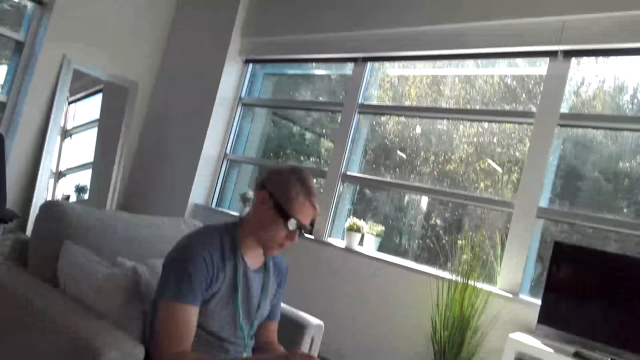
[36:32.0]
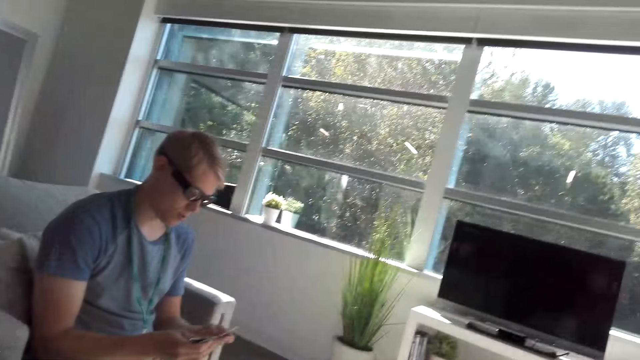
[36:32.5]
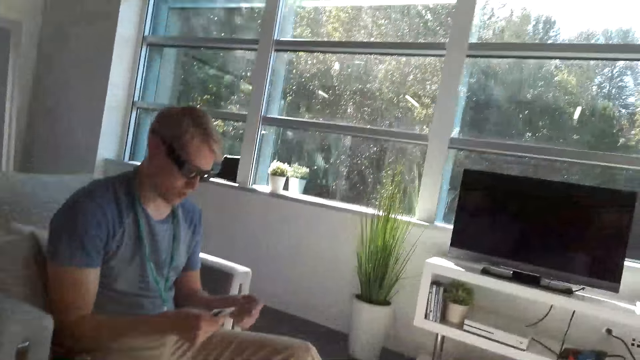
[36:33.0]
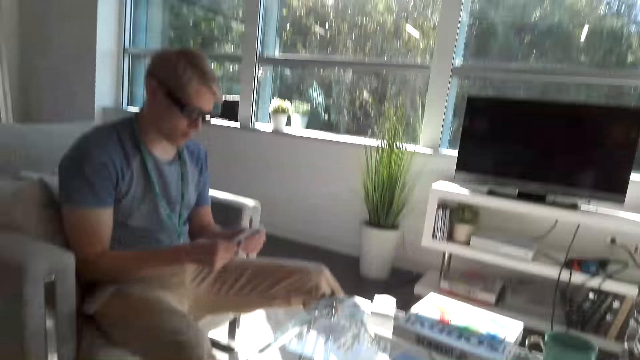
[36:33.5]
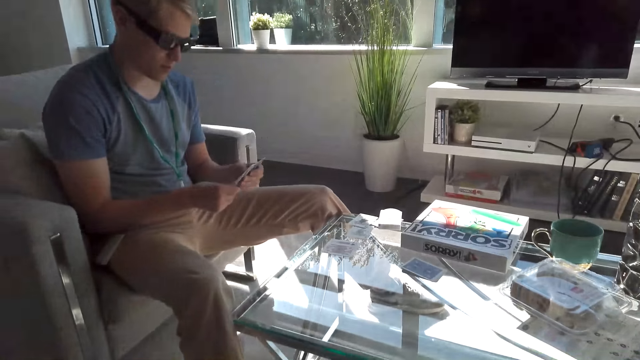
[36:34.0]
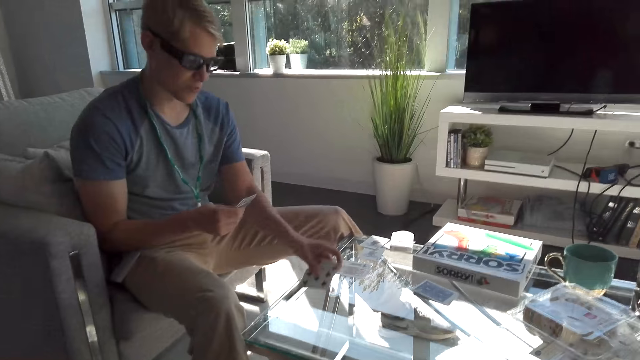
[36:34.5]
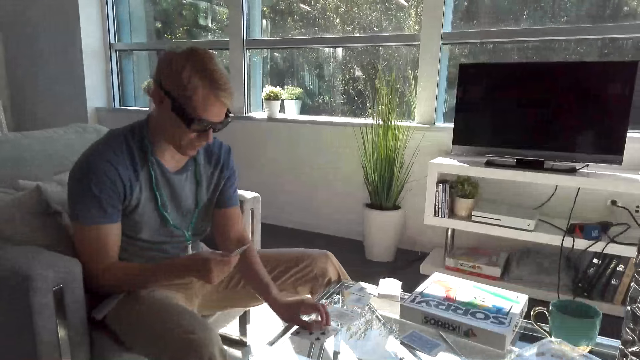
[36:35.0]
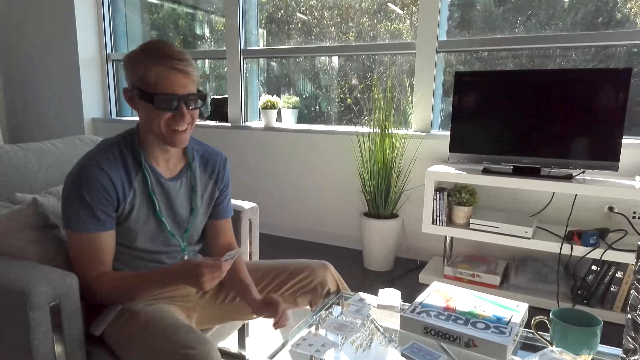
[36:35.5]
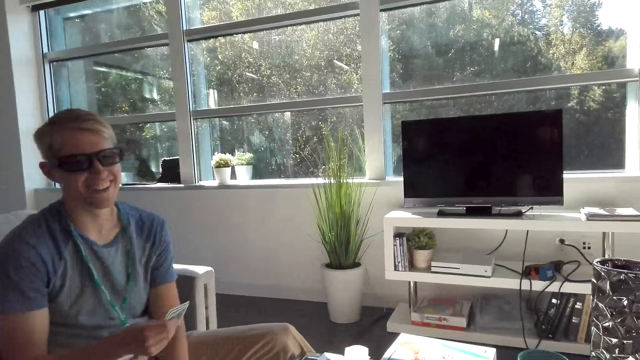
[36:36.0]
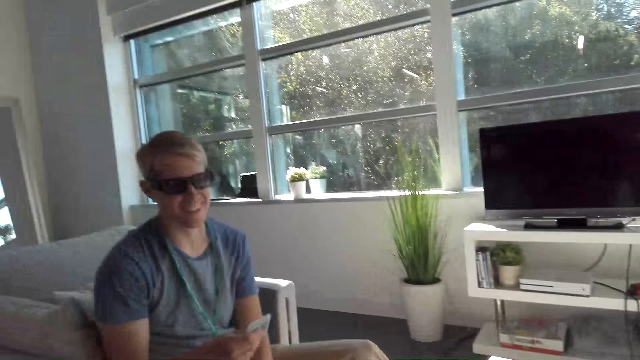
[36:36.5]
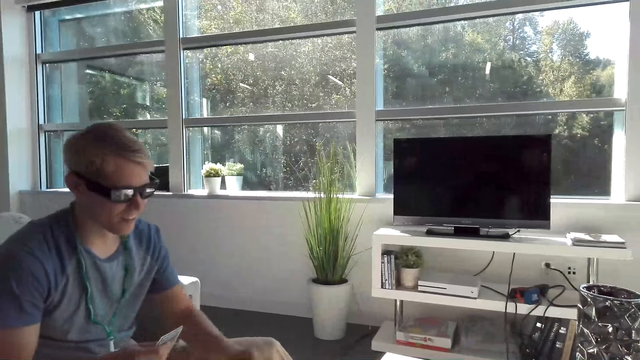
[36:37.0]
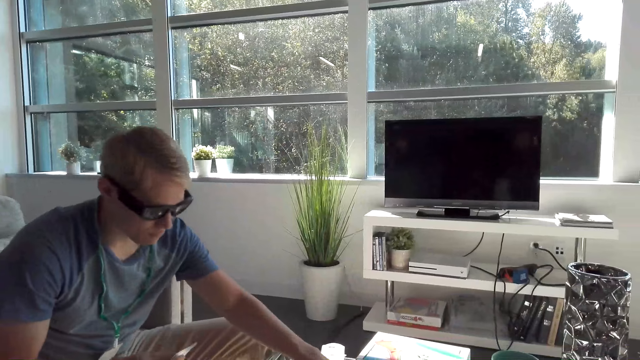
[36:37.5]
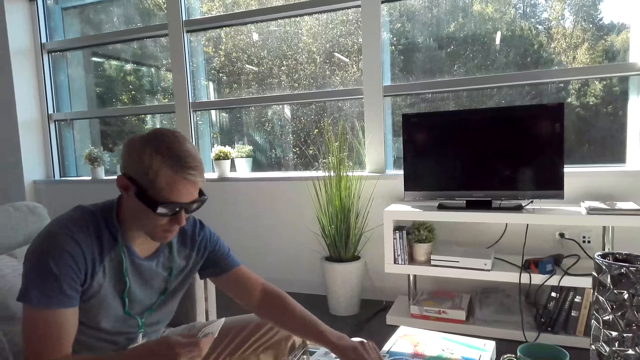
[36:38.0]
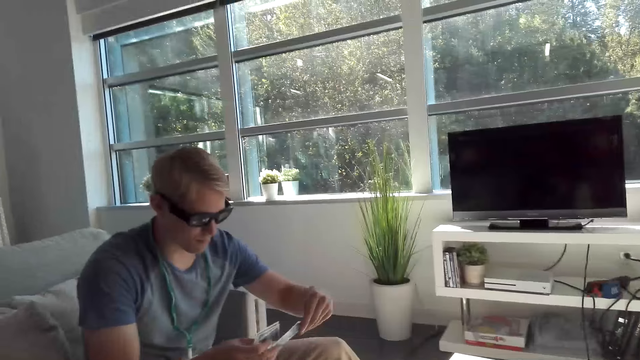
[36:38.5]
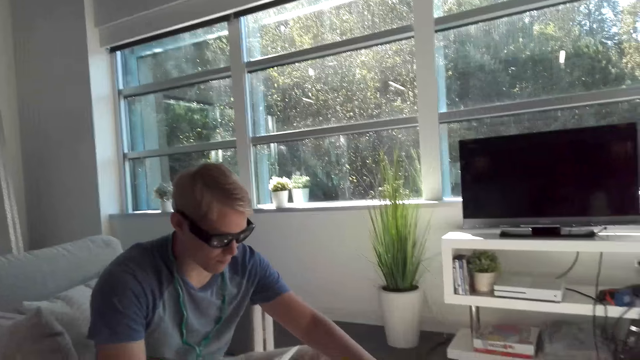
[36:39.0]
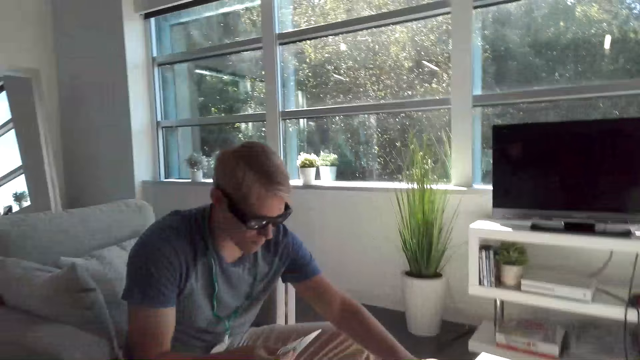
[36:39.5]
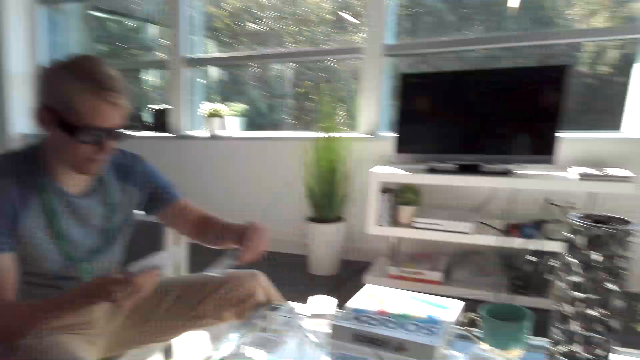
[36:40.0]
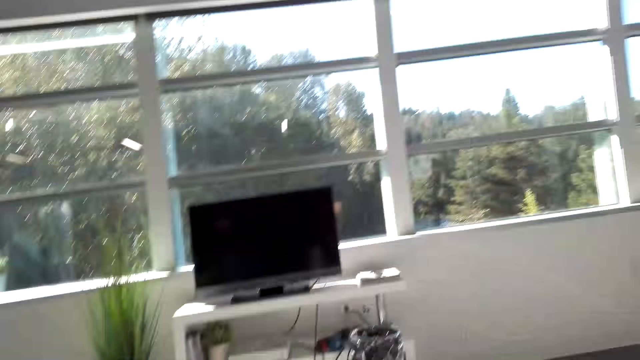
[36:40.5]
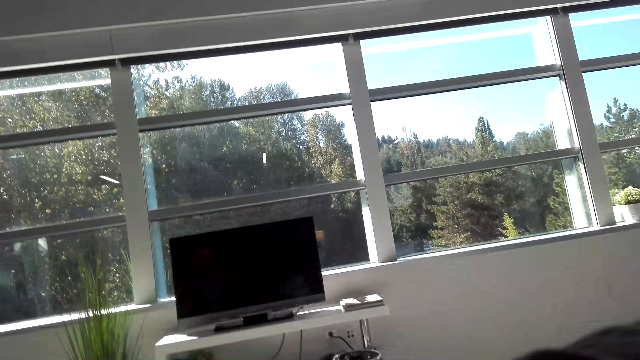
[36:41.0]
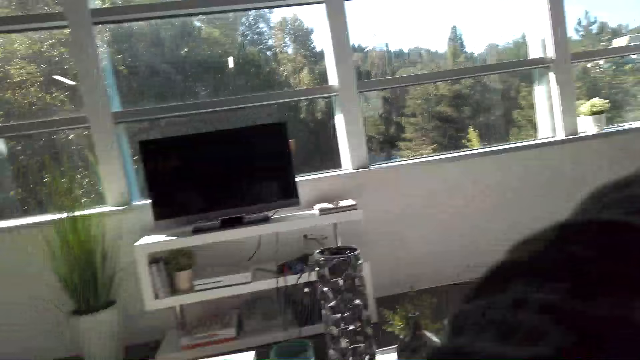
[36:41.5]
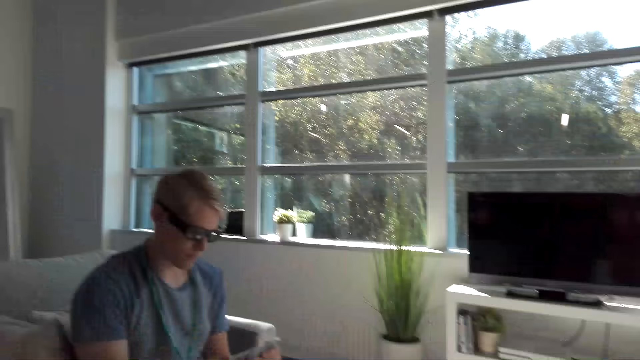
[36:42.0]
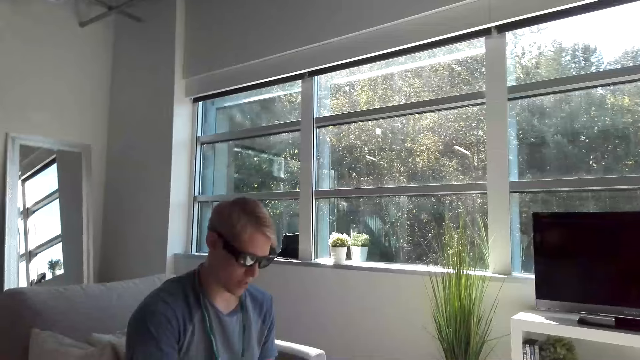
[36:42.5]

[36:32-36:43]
A man flips through the cards on his hand, places a card on the table, and drops his hand. The camera wearer talks to the man. The man moves slightly to the front, puts a card on the right hand, picks a card from the table, holds a card, and places a card on his right hand. The camera wearer looks around the apartment.

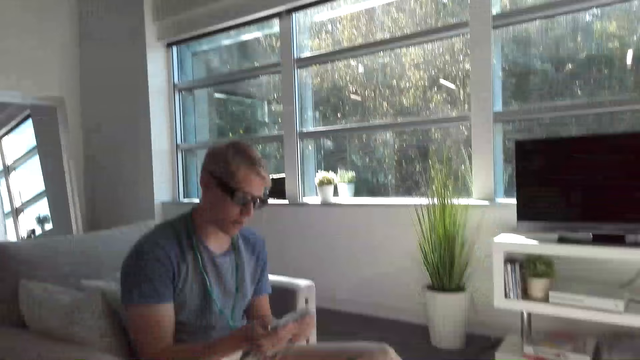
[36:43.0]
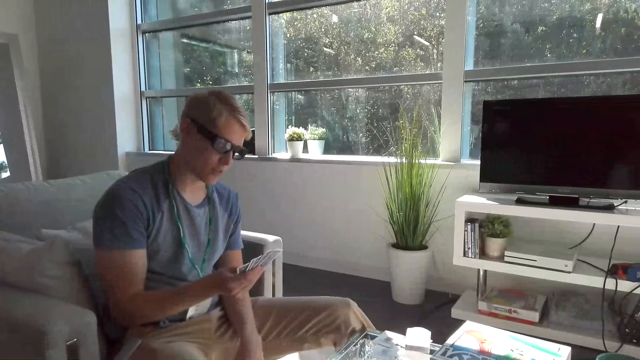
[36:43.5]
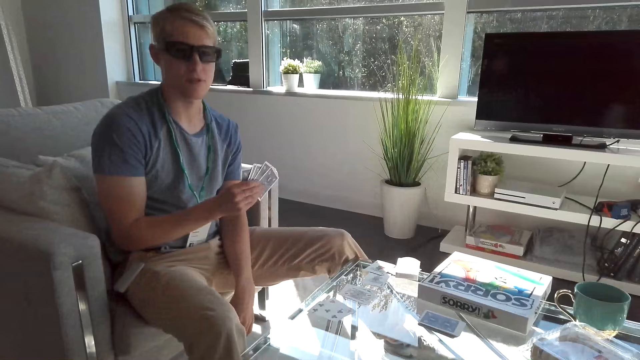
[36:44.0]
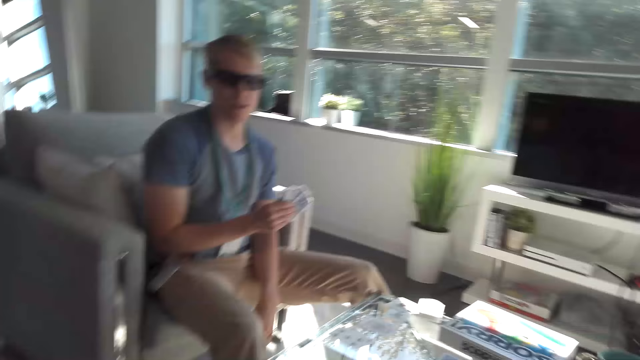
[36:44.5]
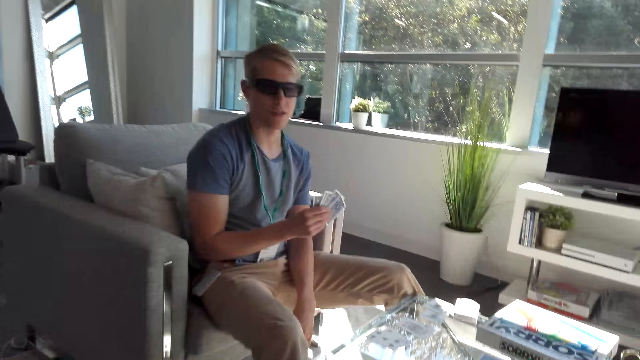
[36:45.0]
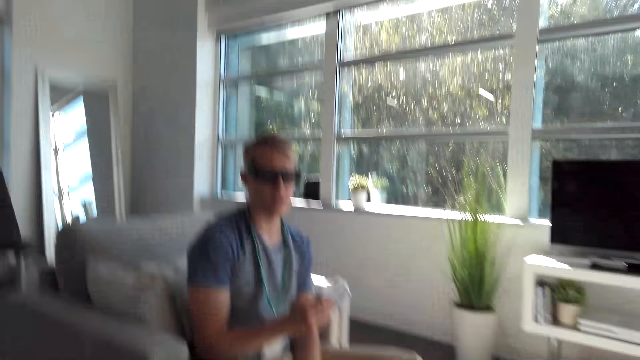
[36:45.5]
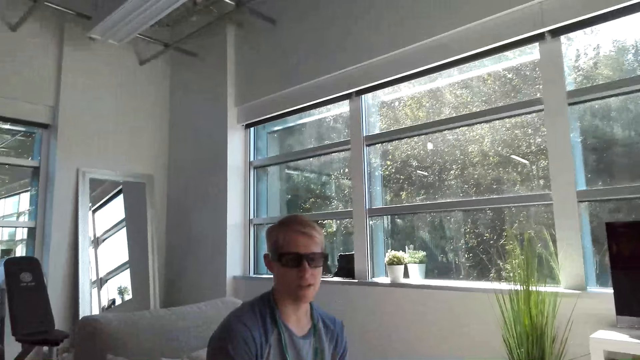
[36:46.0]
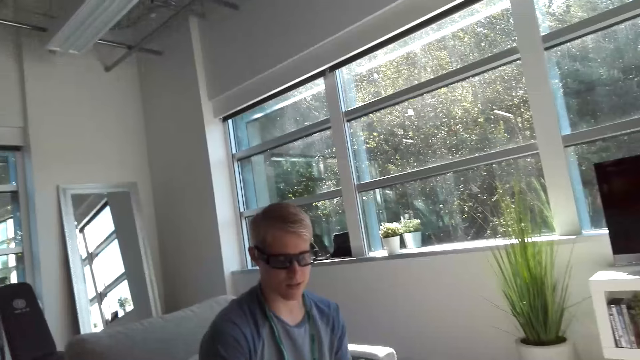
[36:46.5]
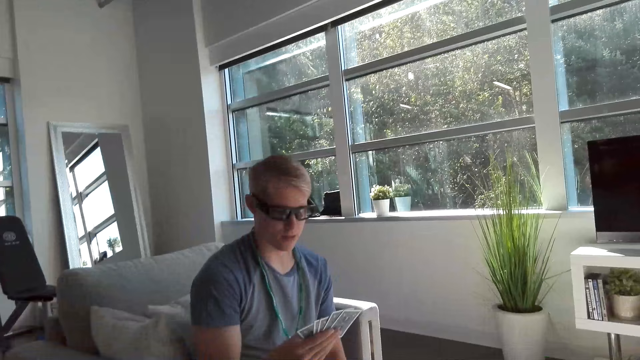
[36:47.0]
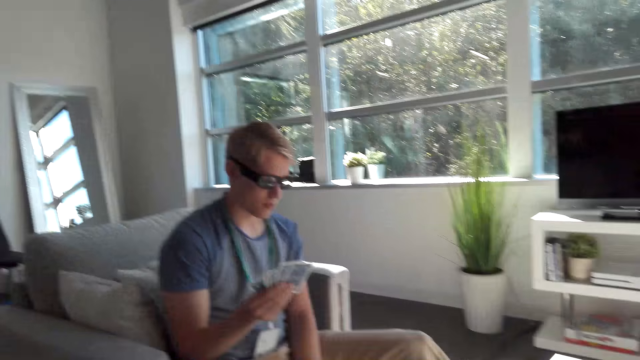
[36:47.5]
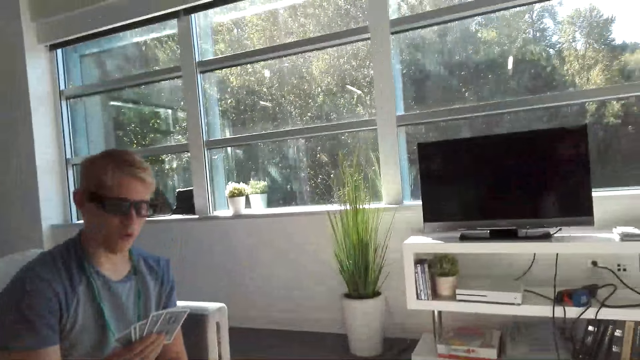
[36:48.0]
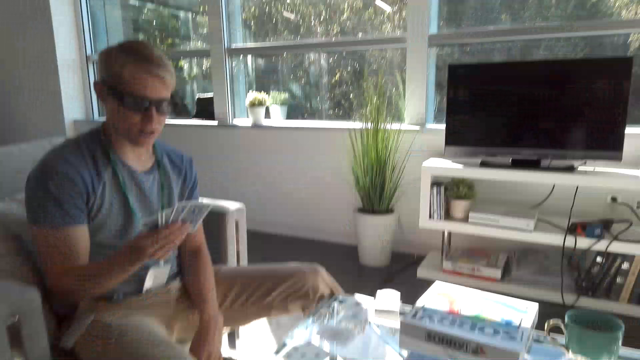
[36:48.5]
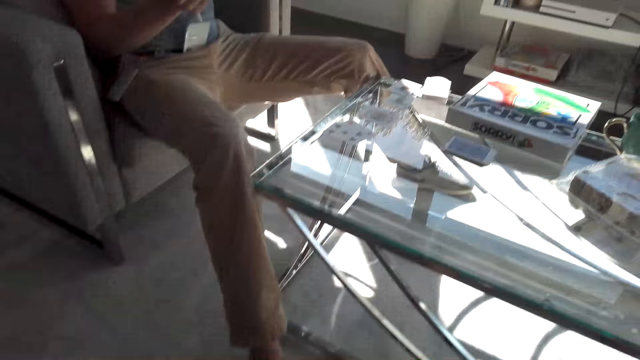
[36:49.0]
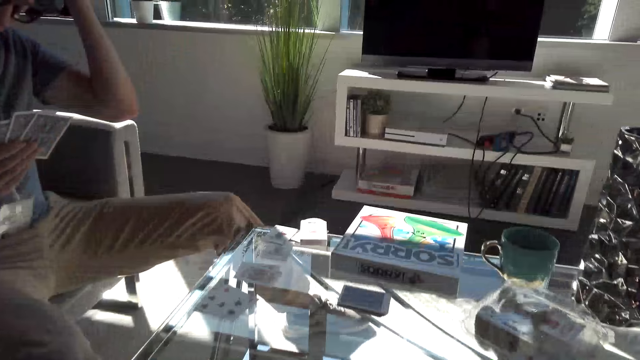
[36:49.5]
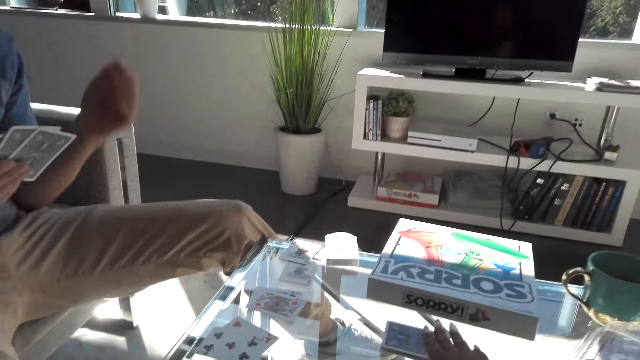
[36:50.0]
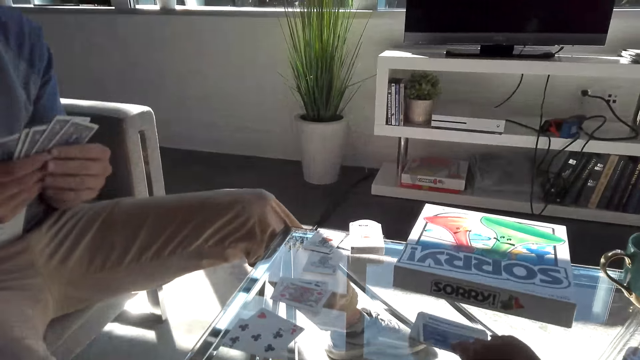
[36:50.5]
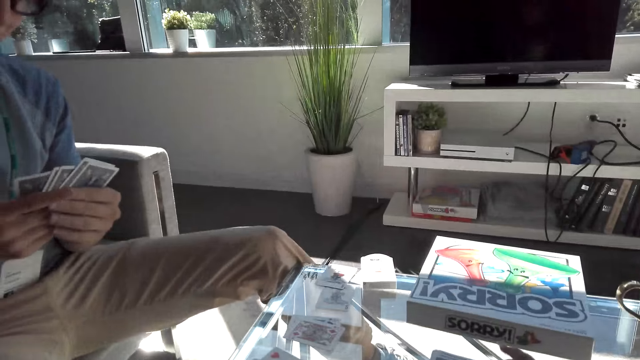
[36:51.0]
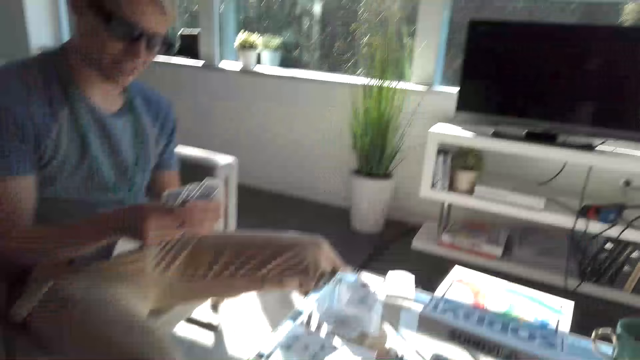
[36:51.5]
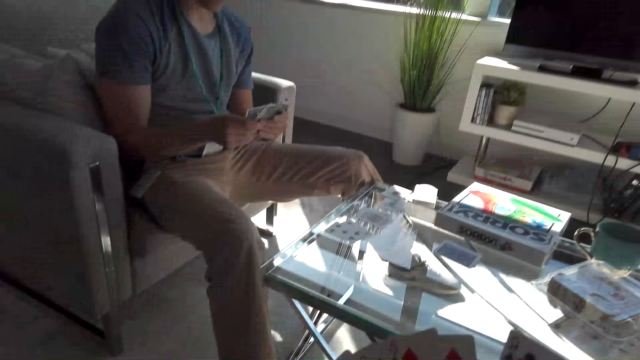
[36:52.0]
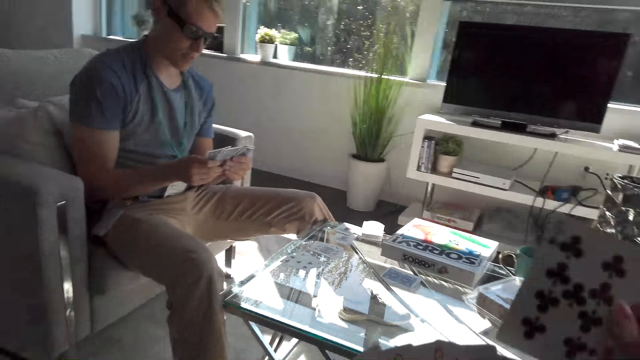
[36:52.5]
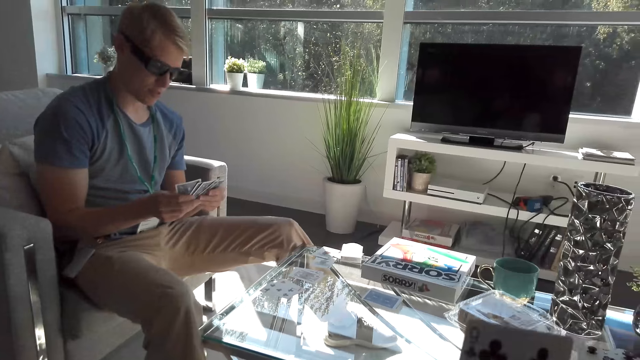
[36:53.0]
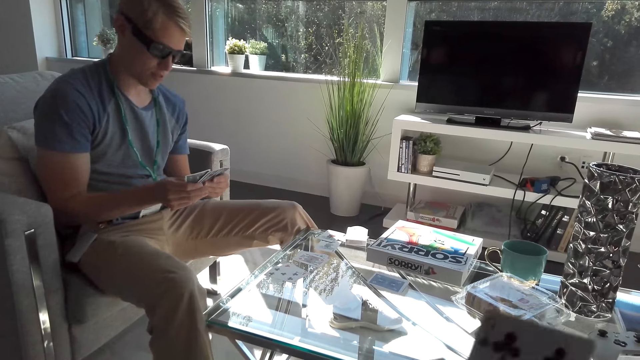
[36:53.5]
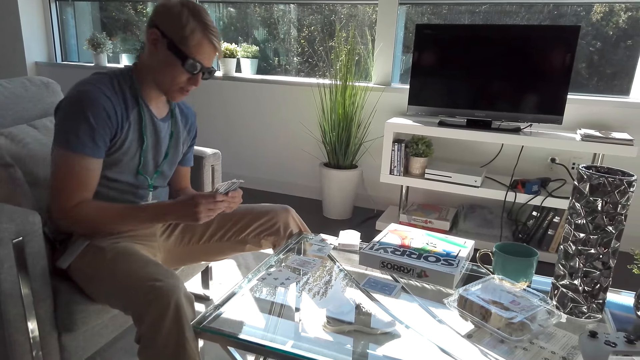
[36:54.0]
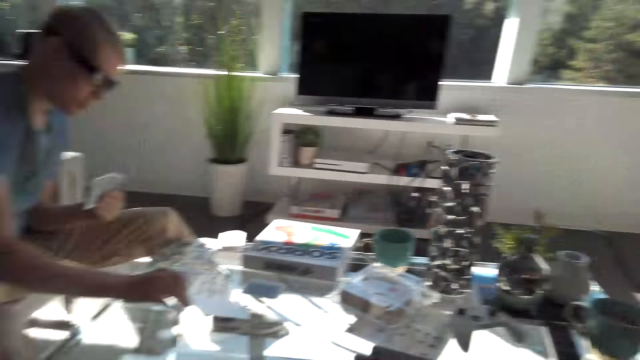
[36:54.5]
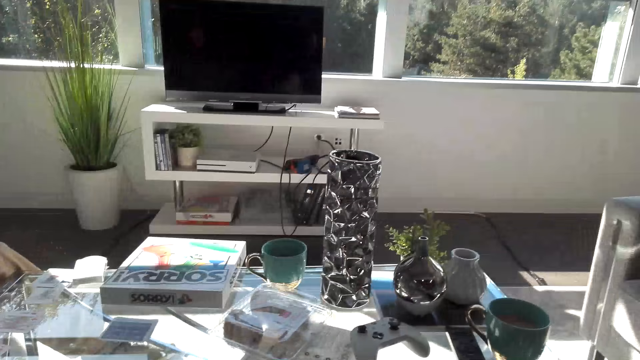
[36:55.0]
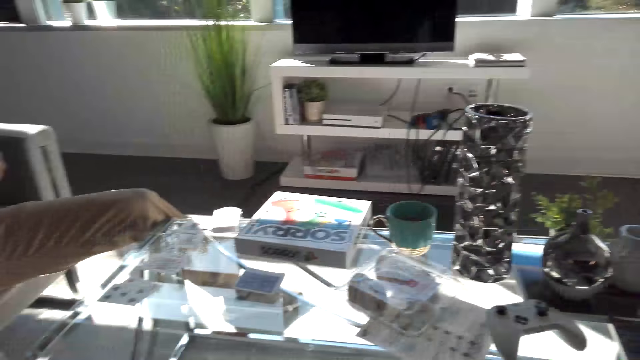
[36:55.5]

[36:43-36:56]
The camera wearer stares at a man. The man lifts his head. The camera wearer talks to the man. The man looks down and scratches his head. The camera wearer picks a card from the table. The man holds the cards. The camera wearer inspects the cards. She lifts her card and looks around the apartment. The man puts a card on the table.
